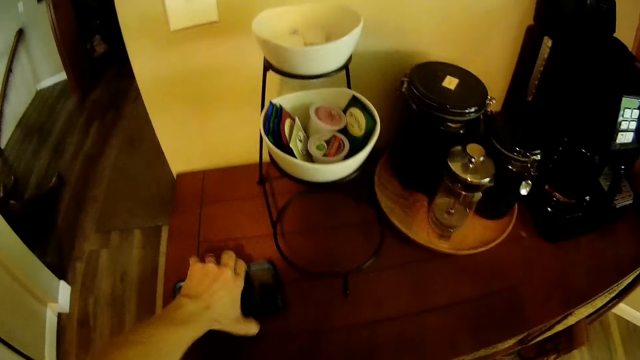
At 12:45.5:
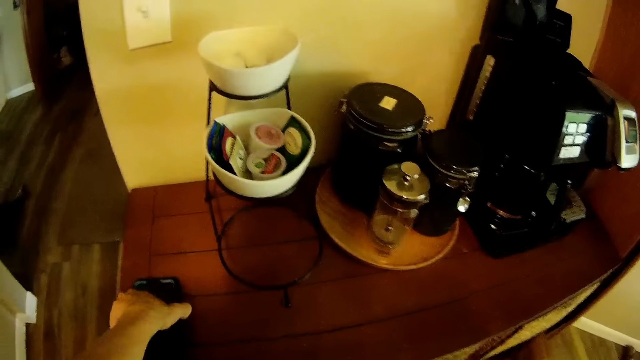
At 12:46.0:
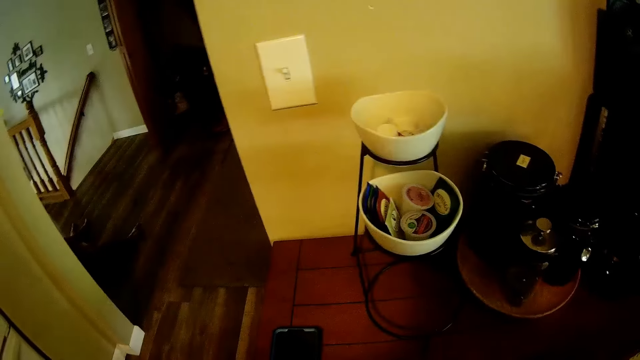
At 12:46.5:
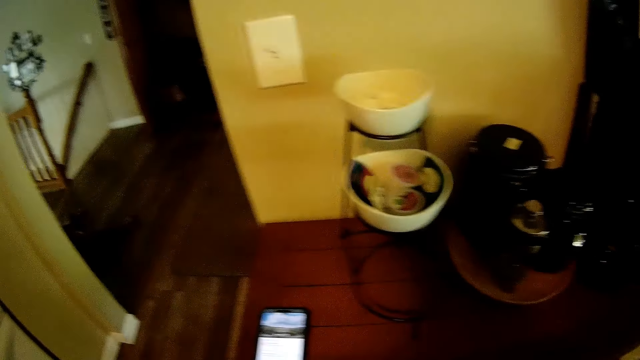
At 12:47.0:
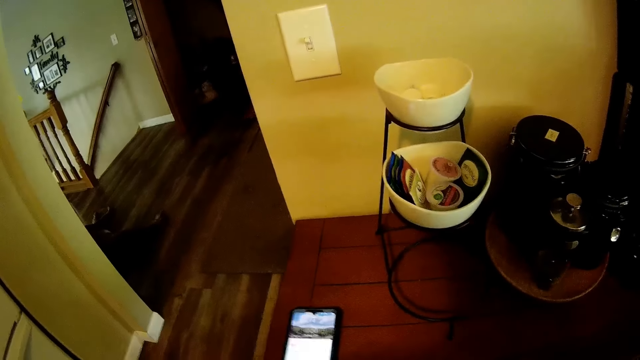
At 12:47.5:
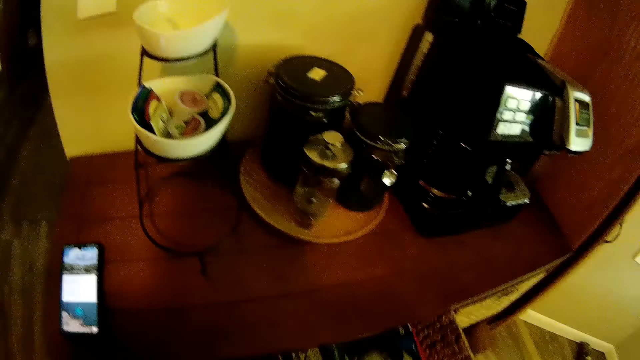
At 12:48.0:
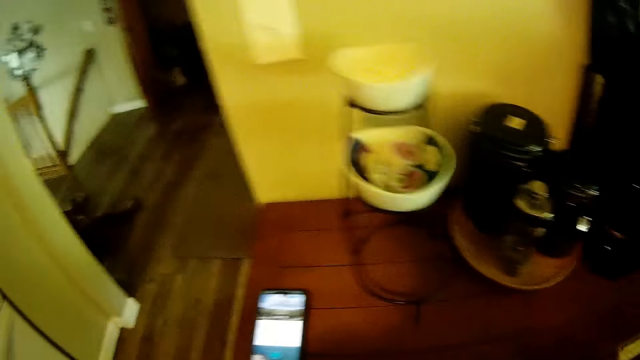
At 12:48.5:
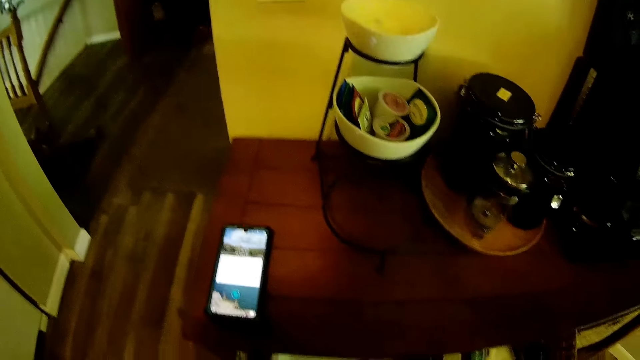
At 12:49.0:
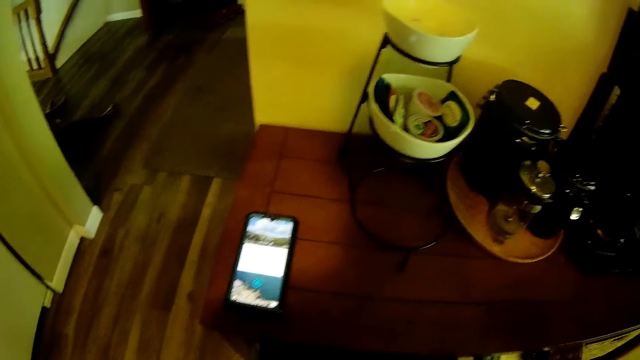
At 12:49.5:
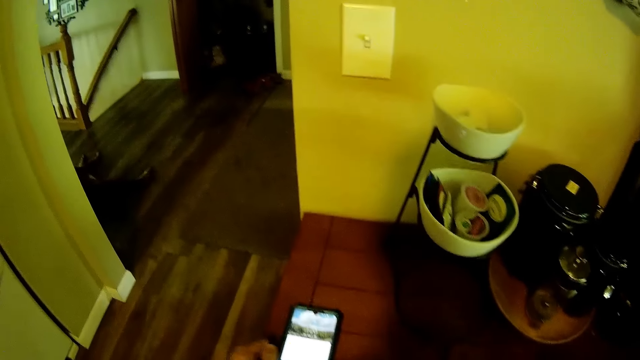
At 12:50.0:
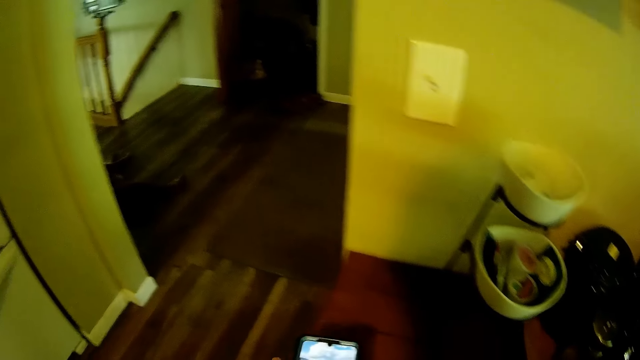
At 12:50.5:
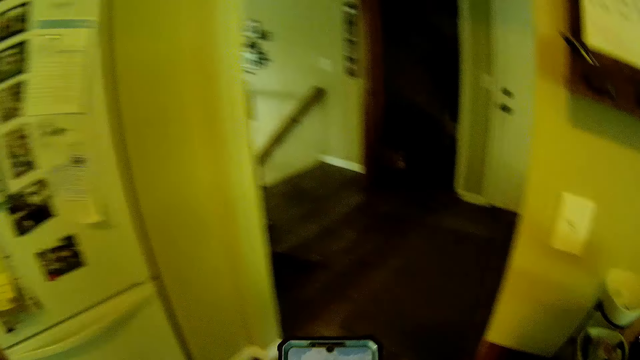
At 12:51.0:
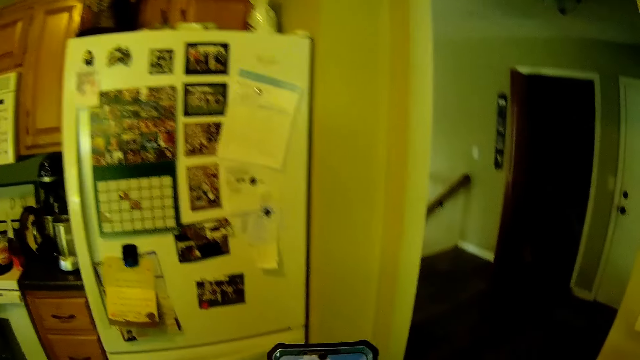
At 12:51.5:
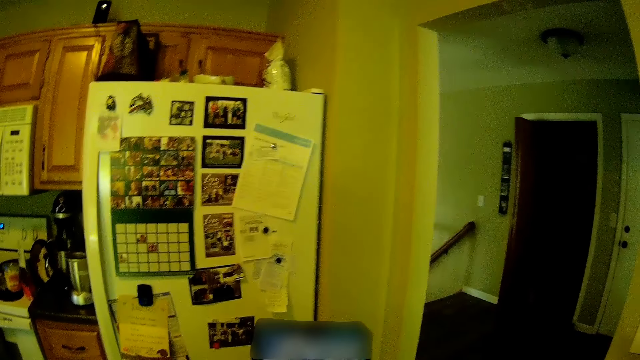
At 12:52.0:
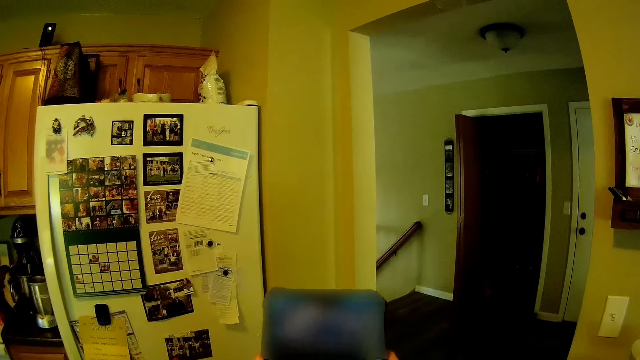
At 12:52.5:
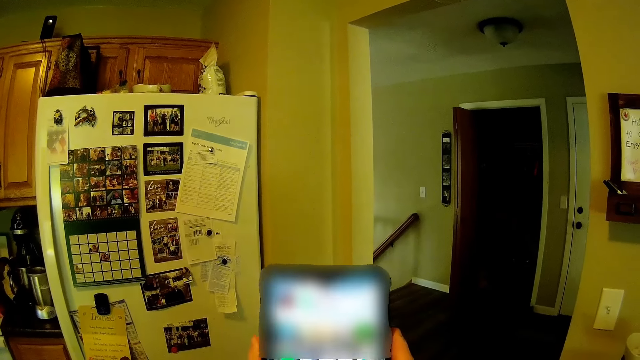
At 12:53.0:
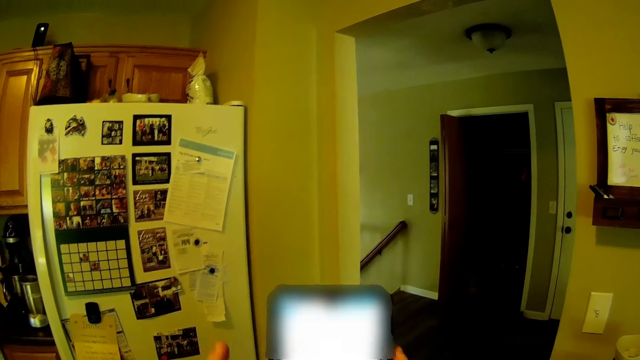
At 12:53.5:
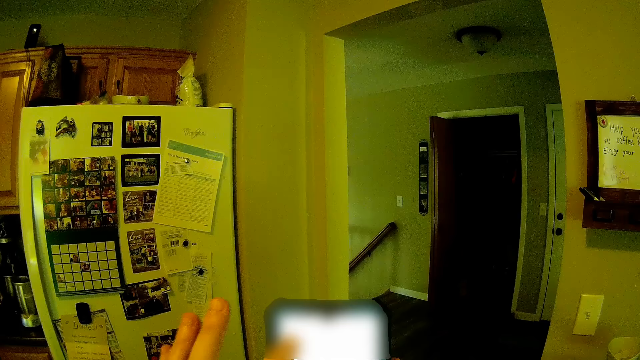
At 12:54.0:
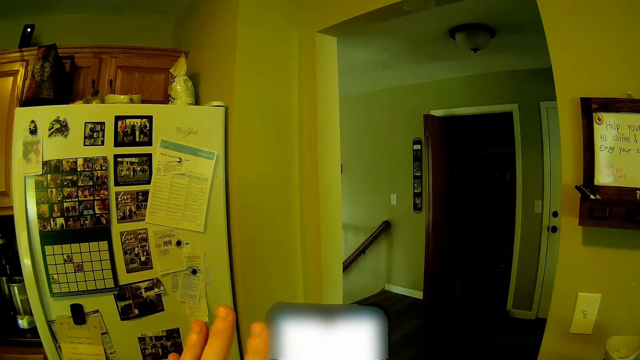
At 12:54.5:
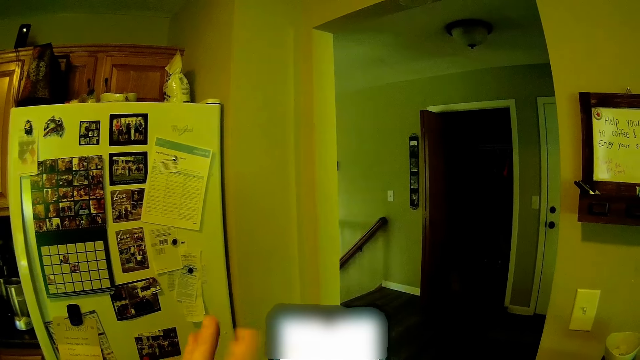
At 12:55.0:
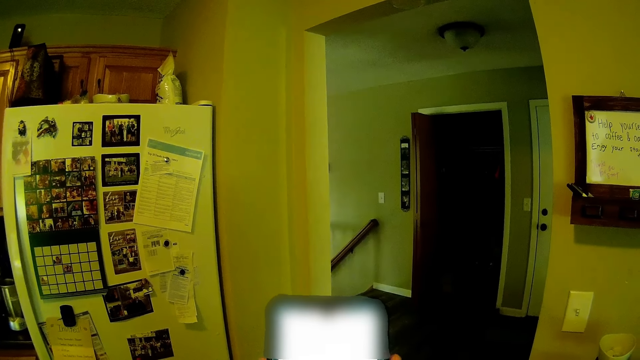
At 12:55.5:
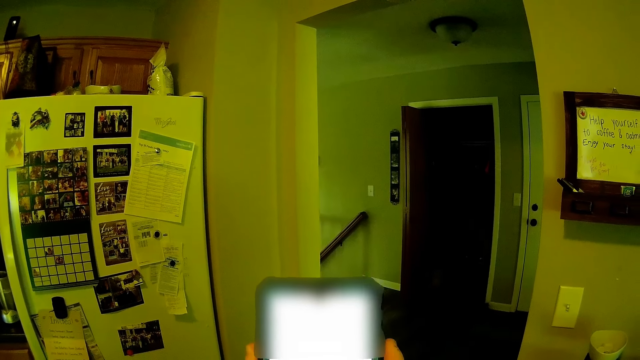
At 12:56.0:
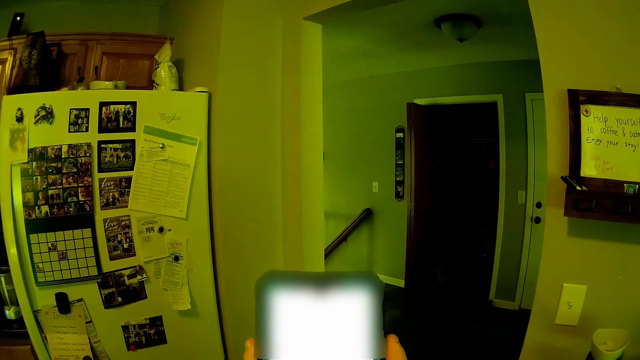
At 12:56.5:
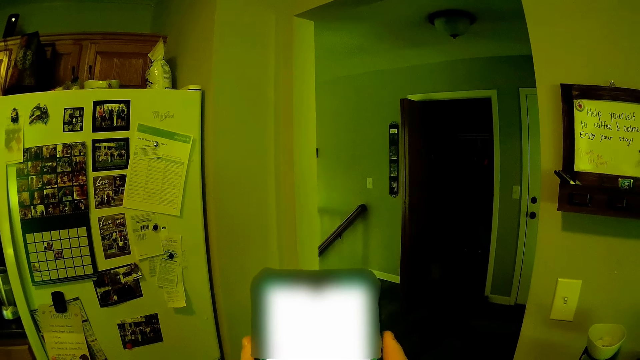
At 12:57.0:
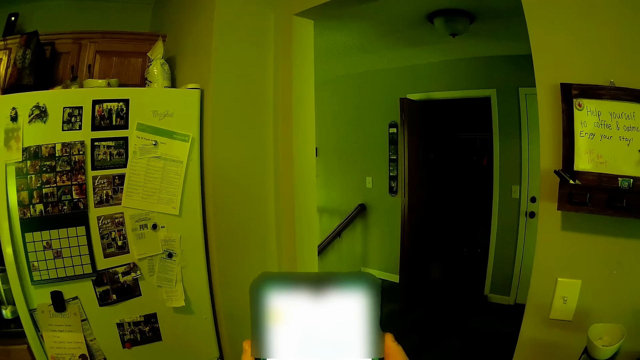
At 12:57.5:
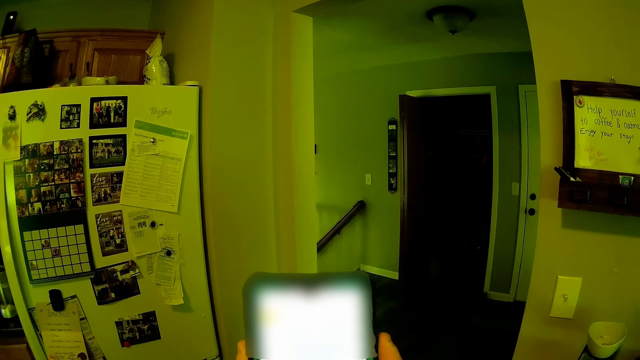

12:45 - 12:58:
The camera wearer drops the phone on another table with his left hand. He opens a drawer with his right hand. He picks up the phone from the table with his left hand. He operates the phone with his hands. He holds the phone.

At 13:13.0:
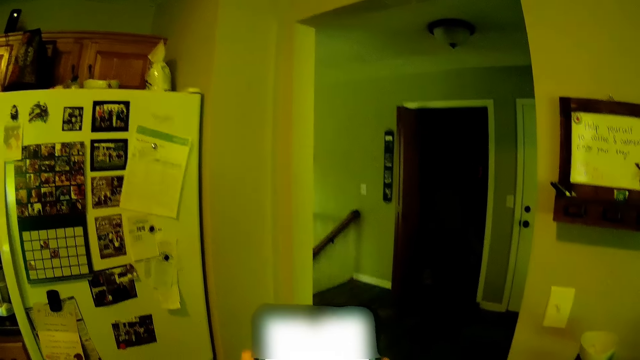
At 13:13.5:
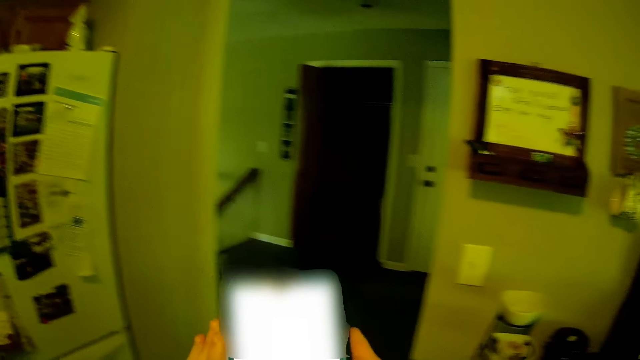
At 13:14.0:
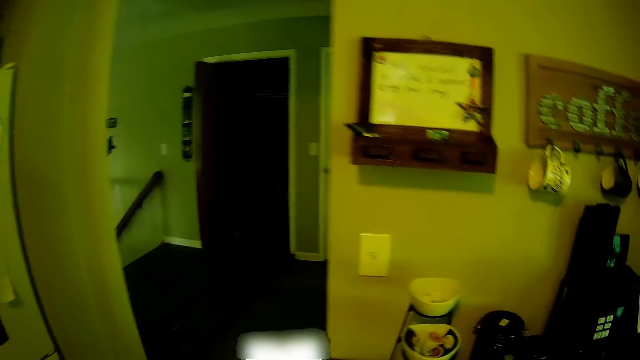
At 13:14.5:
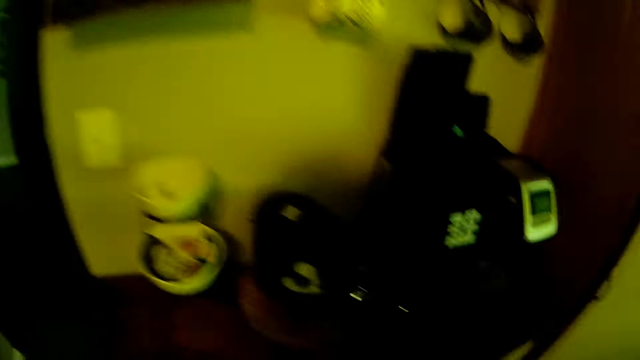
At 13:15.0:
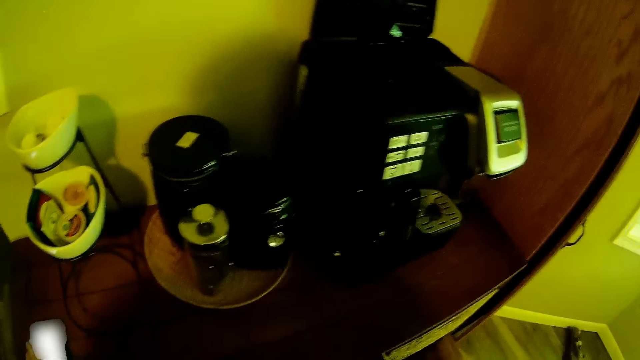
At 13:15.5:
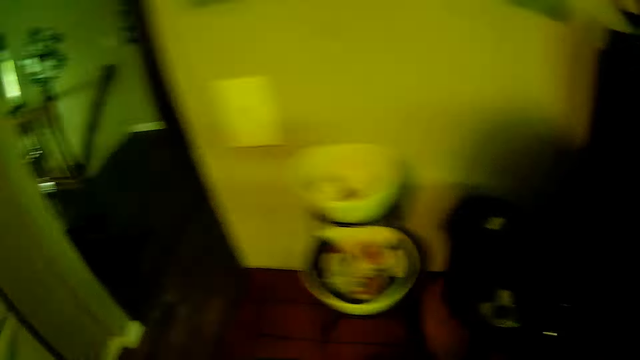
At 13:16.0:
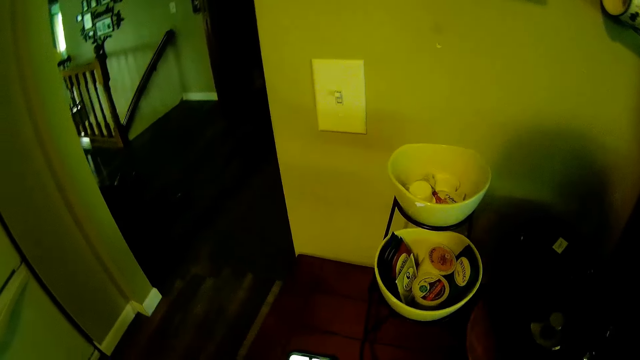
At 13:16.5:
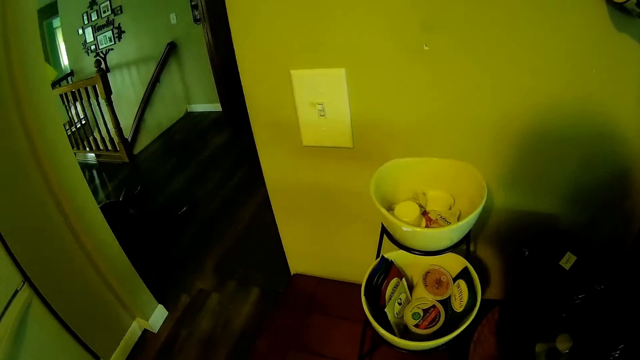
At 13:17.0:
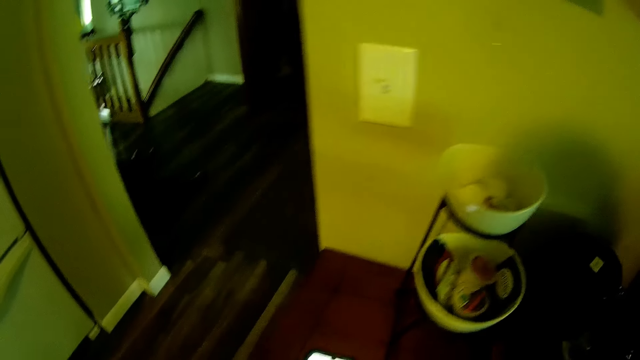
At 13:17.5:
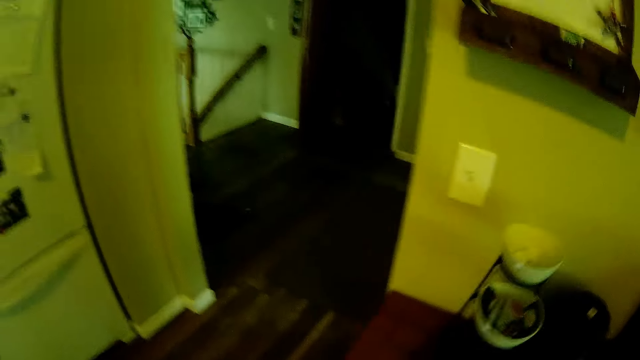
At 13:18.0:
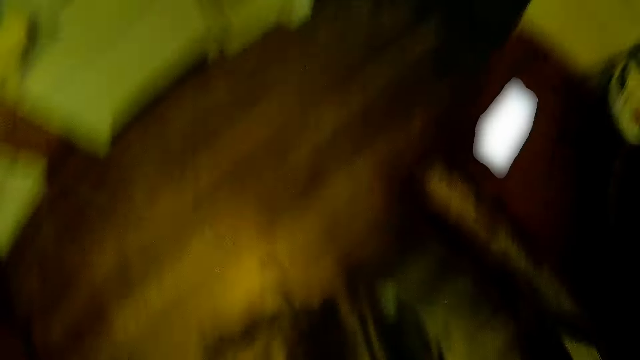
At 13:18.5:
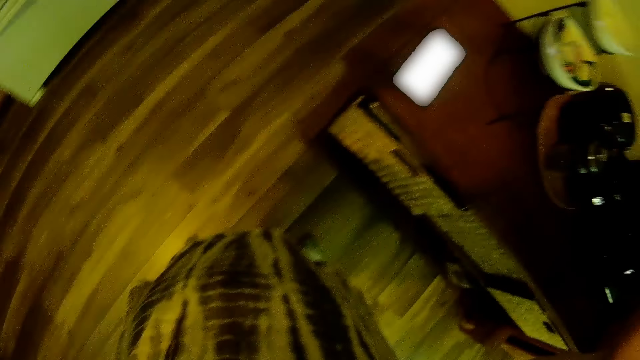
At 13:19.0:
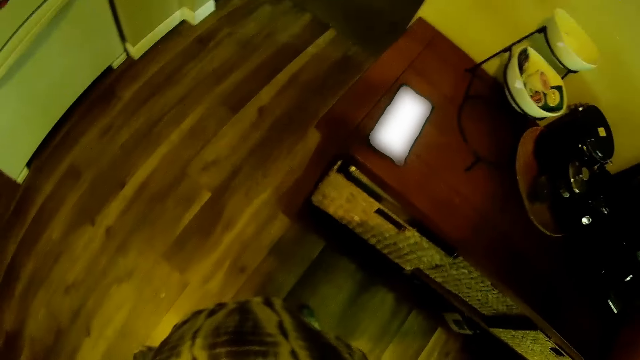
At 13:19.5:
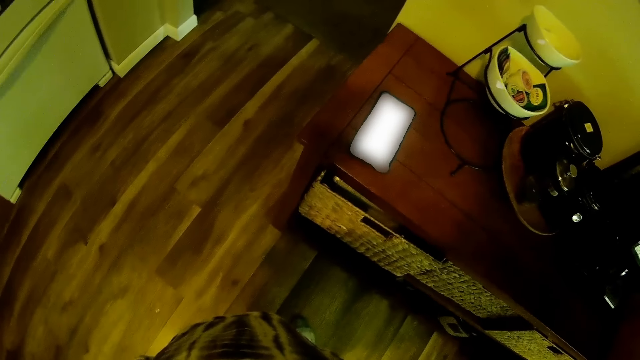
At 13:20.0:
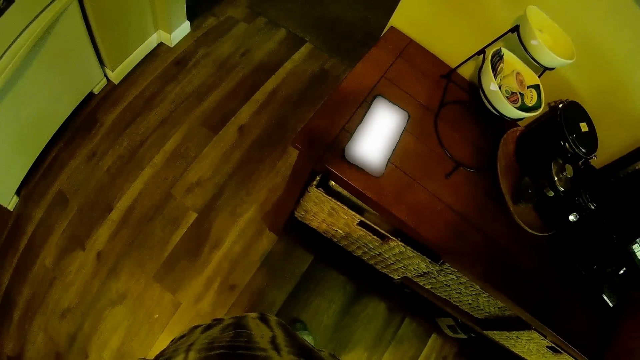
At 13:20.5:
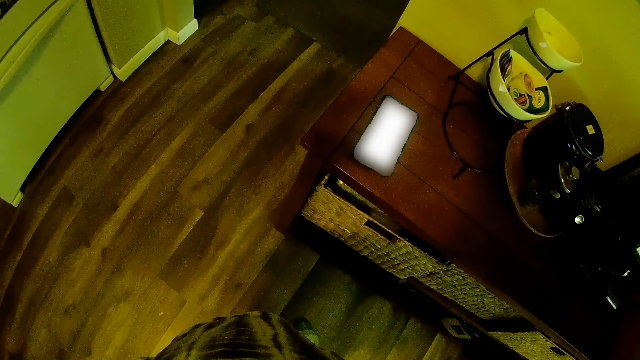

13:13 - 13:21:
The camera wearer drops the phone on the table with his left hand.
